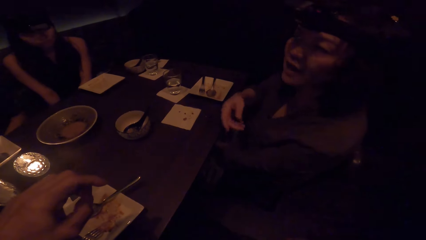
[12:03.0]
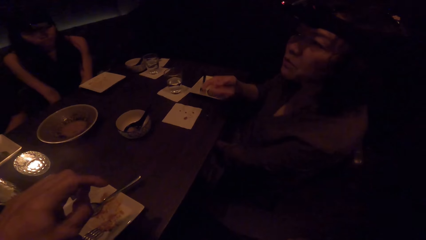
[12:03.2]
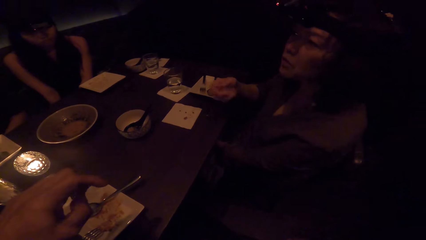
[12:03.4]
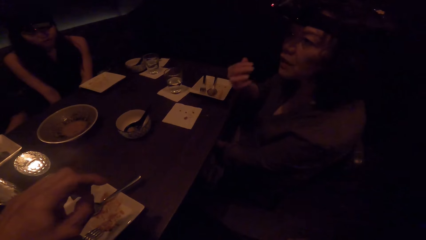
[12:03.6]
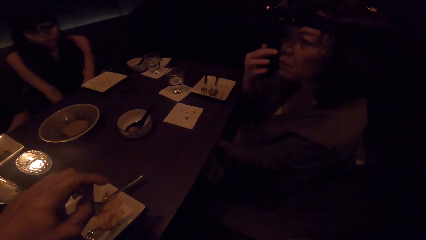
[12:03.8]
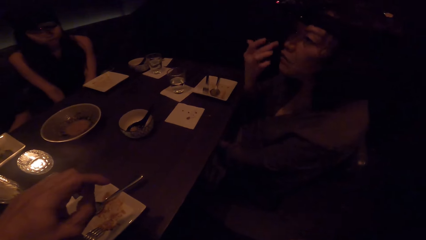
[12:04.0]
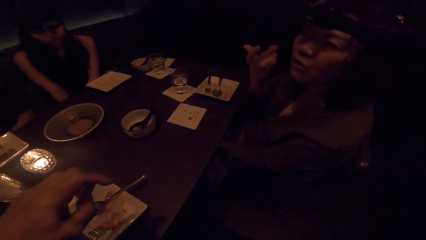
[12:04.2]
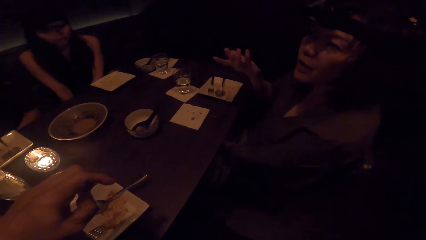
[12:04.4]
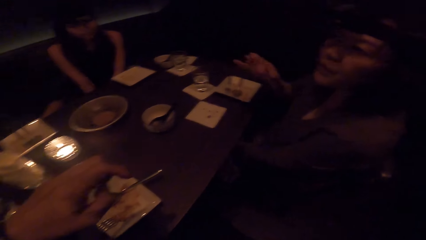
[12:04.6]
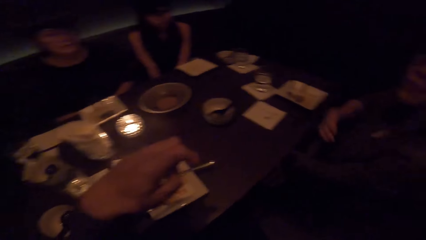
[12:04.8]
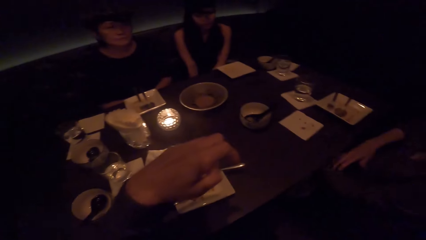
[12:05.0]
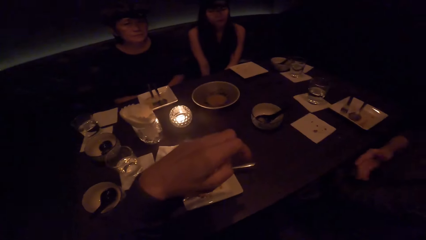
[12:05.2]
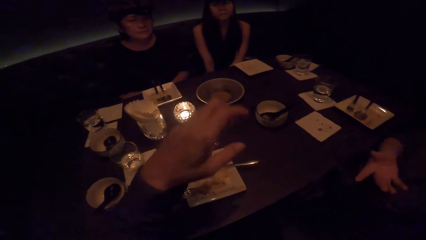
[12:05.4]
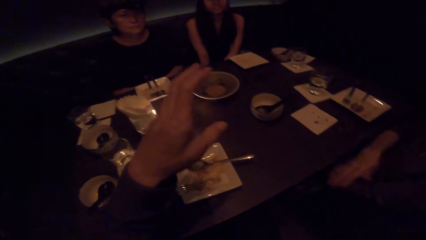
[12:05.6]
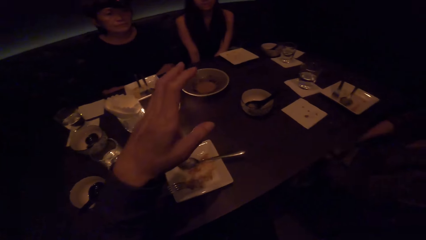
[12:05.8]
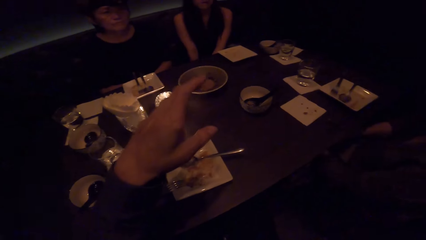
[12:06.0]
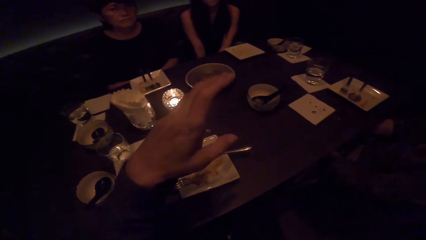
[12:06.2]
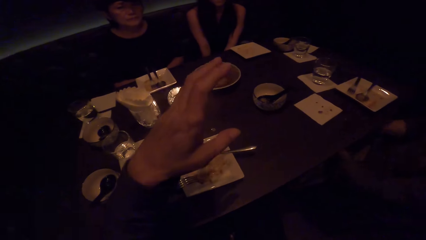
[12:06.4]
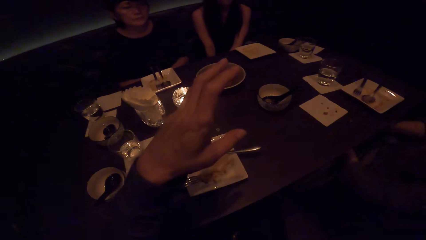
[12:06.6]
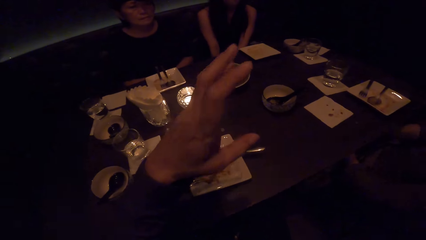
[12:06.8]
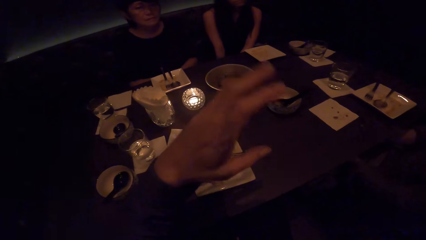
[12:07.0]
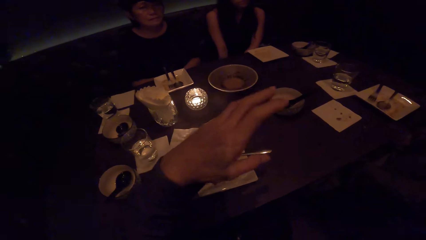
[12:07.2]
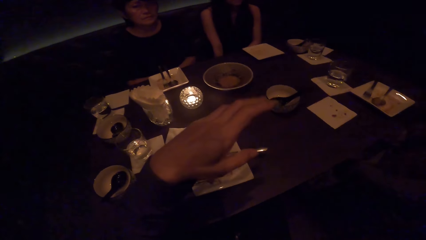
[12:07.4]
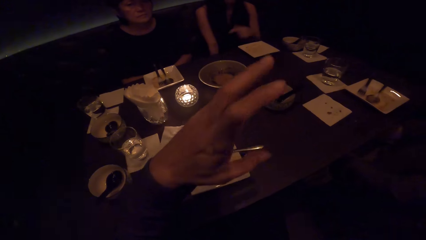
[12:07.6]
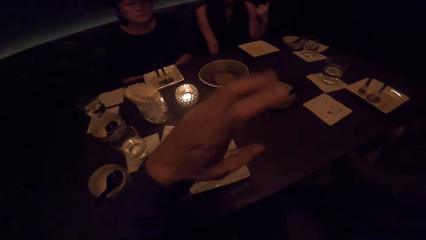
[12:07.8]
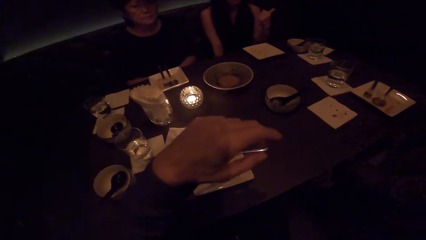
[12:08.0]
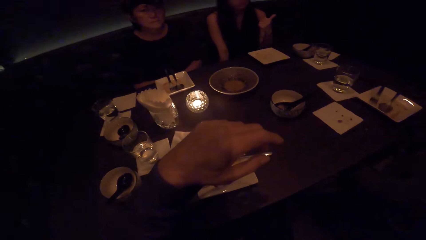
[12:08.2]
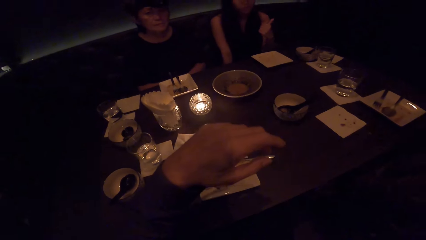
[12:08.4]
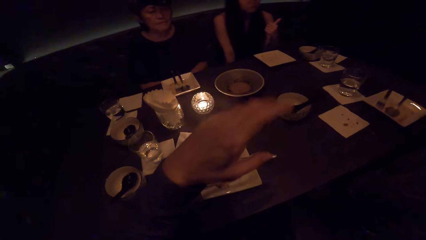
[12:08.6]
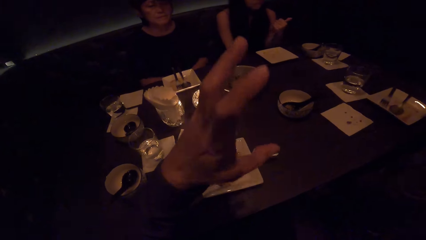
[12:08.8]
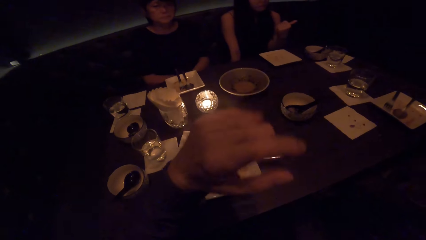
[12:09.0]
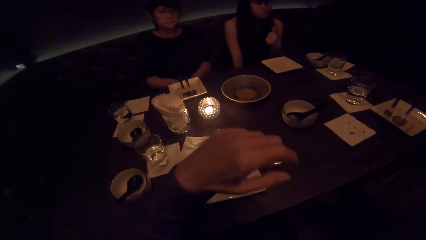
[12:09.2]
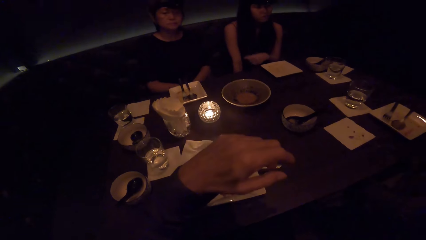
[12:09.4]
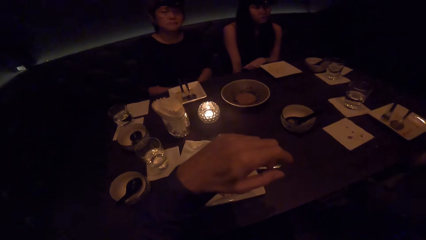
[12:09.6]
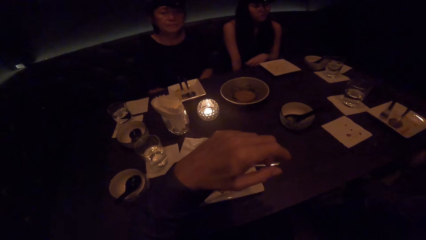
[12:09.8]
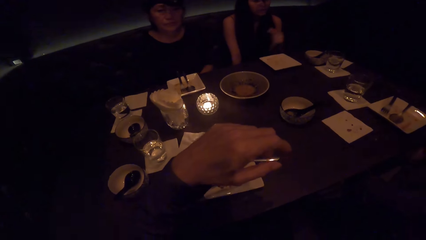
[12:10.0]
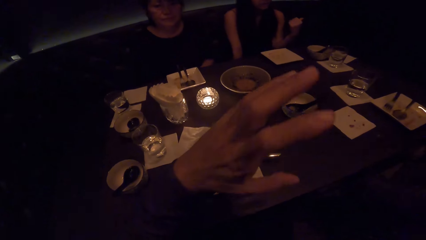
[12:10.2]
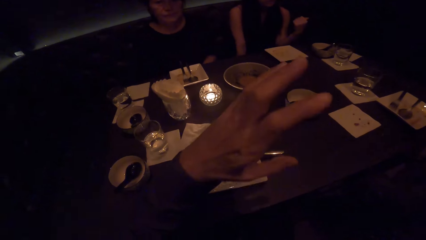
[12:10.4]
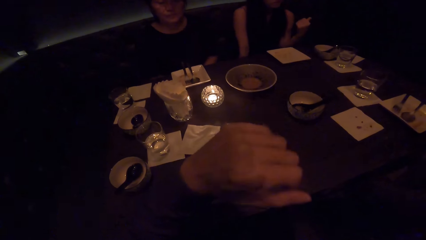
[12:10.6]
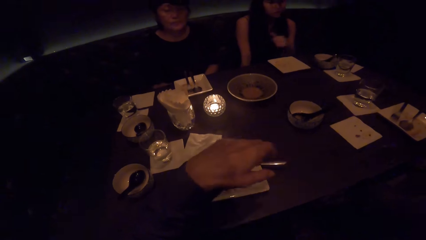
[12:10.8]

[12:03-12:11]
The camera wearer speaks to a person. They move the hand.

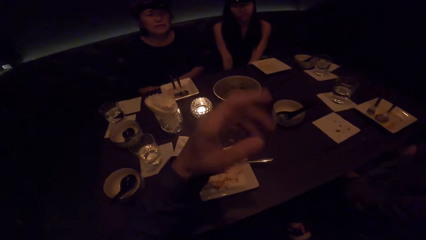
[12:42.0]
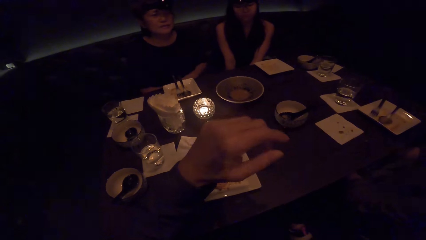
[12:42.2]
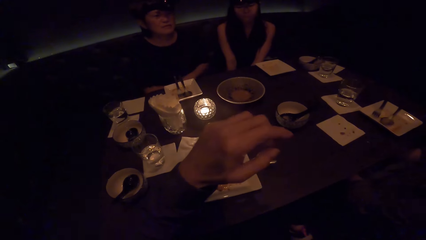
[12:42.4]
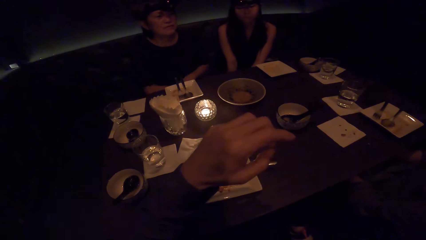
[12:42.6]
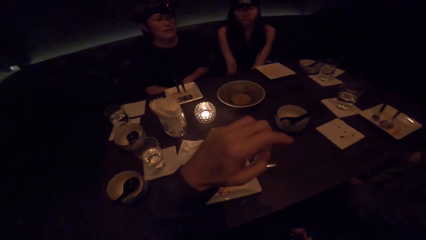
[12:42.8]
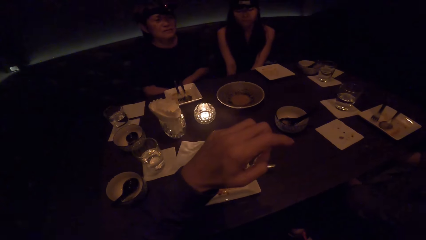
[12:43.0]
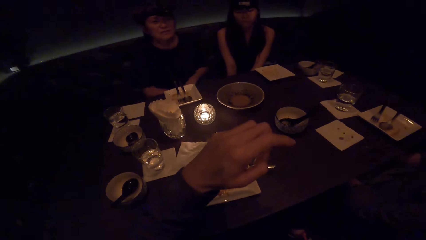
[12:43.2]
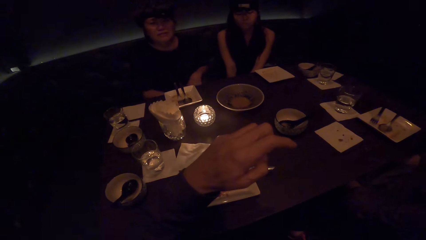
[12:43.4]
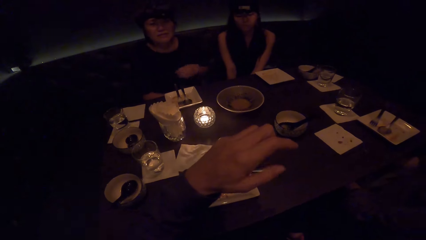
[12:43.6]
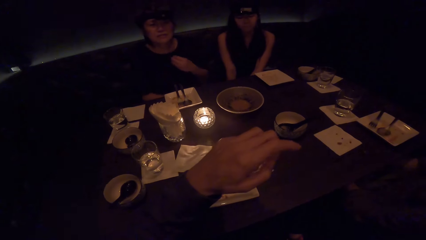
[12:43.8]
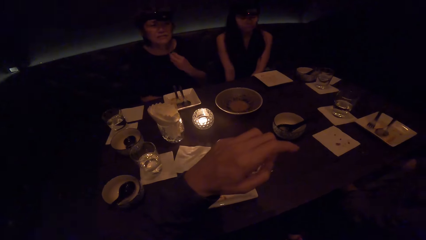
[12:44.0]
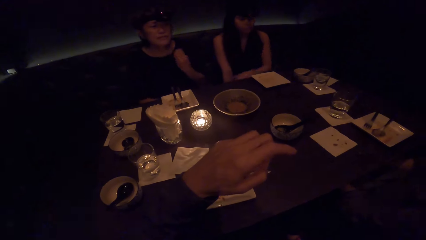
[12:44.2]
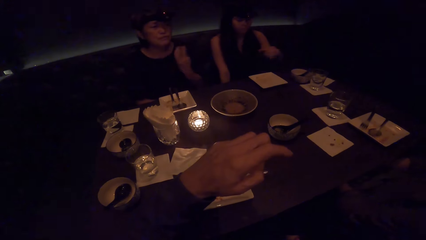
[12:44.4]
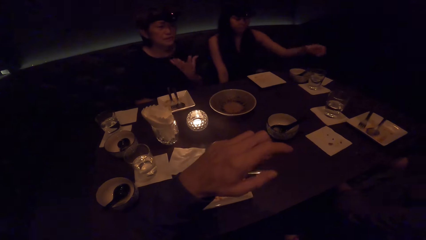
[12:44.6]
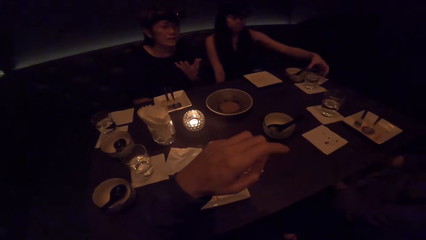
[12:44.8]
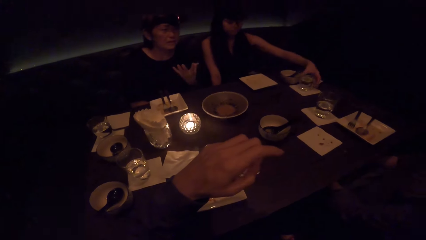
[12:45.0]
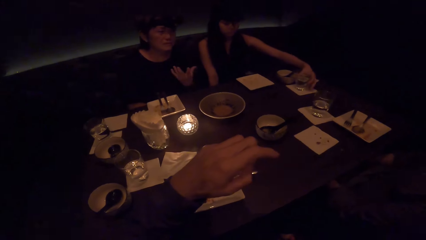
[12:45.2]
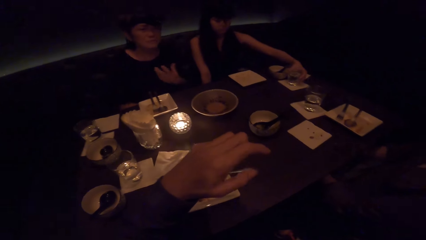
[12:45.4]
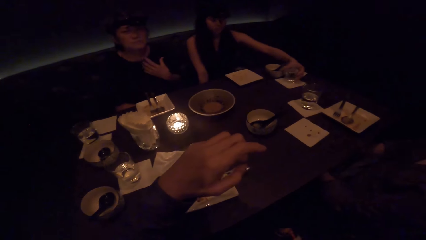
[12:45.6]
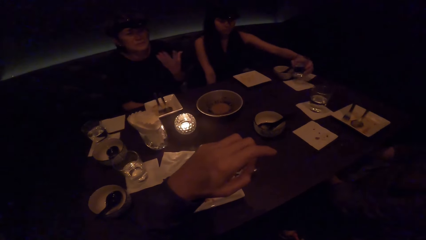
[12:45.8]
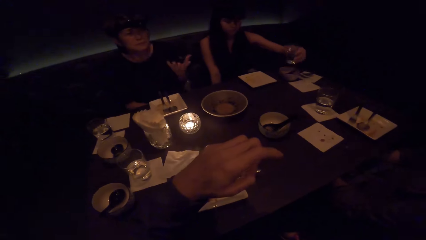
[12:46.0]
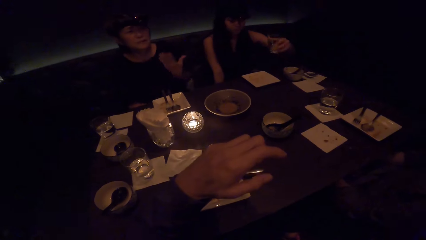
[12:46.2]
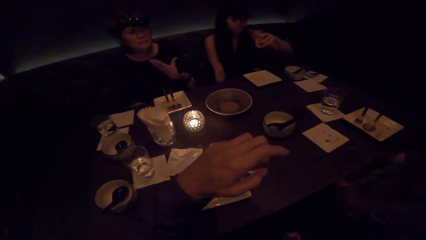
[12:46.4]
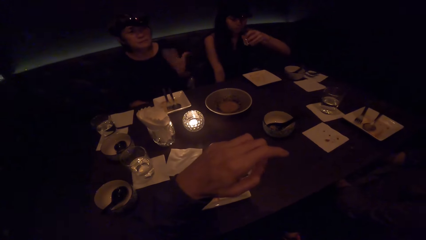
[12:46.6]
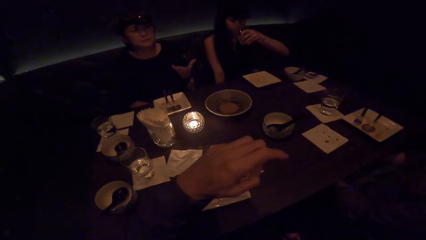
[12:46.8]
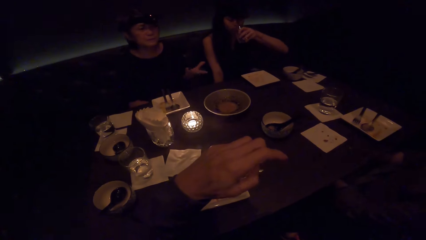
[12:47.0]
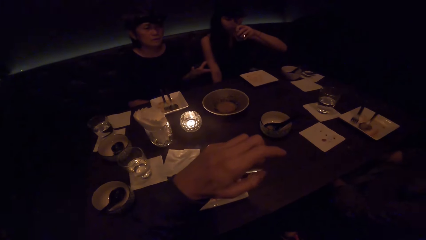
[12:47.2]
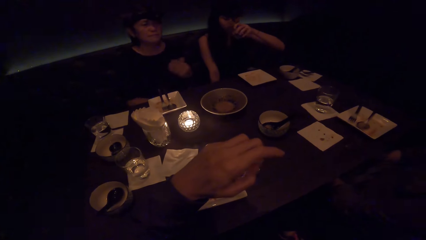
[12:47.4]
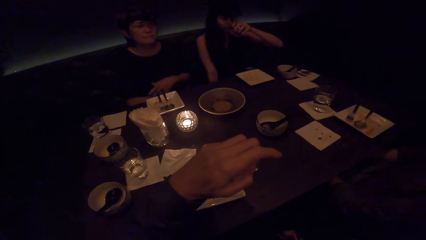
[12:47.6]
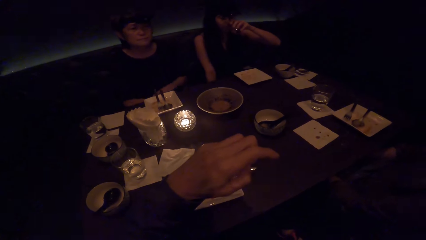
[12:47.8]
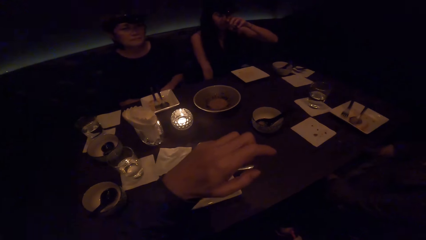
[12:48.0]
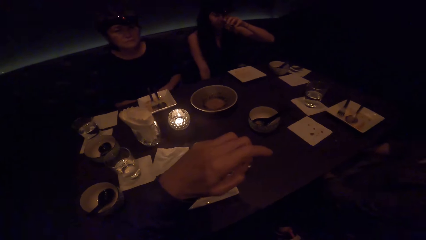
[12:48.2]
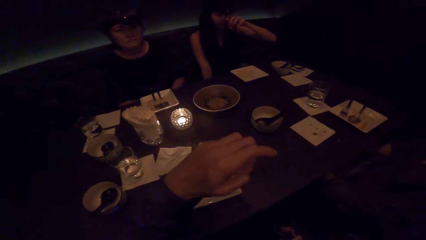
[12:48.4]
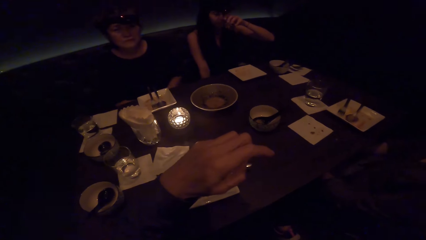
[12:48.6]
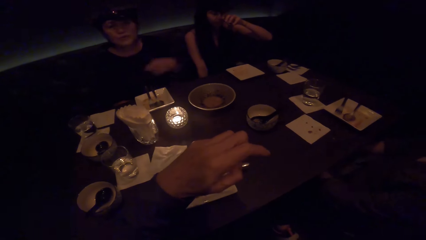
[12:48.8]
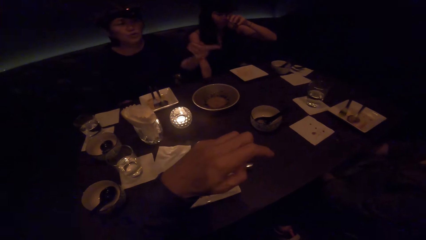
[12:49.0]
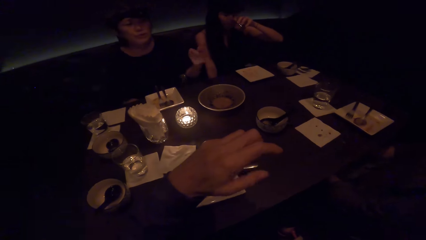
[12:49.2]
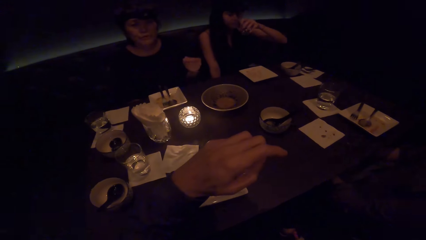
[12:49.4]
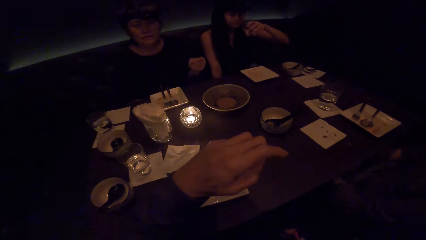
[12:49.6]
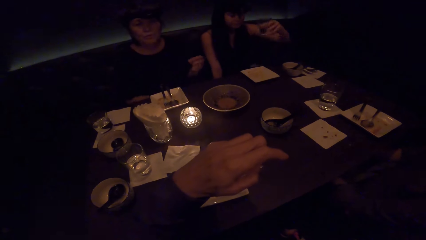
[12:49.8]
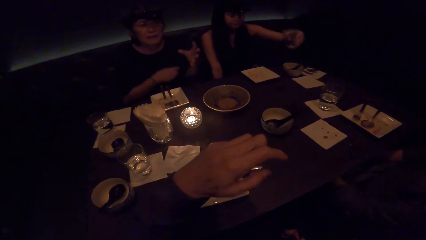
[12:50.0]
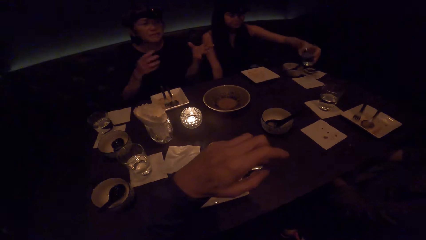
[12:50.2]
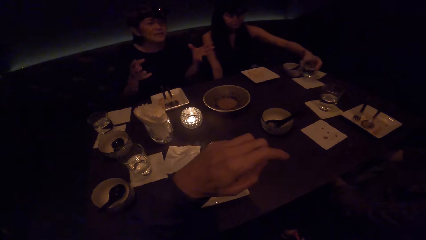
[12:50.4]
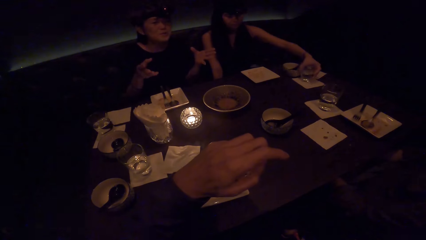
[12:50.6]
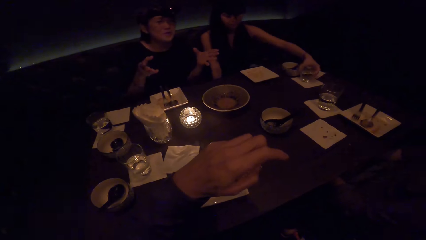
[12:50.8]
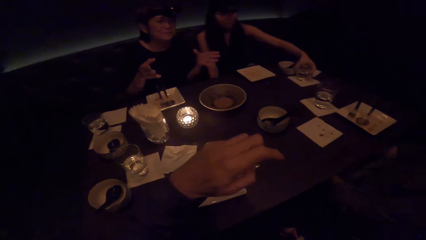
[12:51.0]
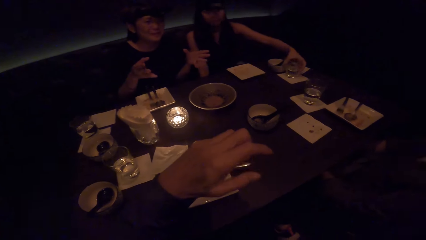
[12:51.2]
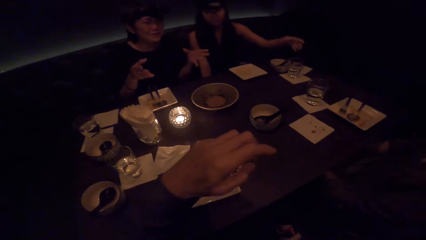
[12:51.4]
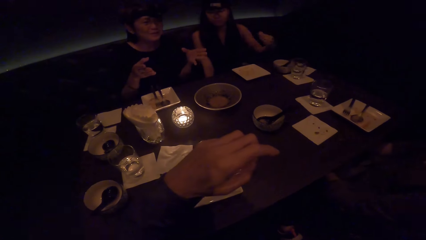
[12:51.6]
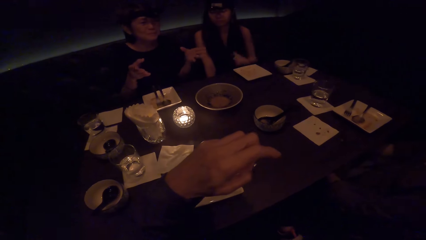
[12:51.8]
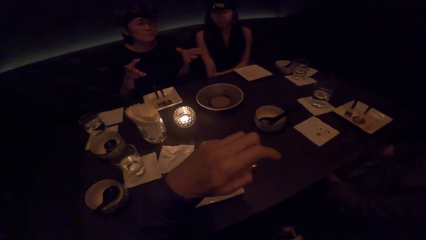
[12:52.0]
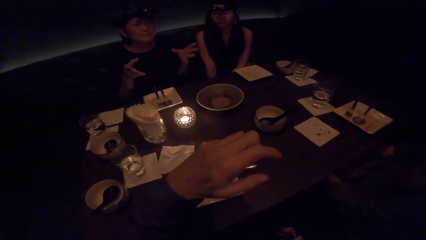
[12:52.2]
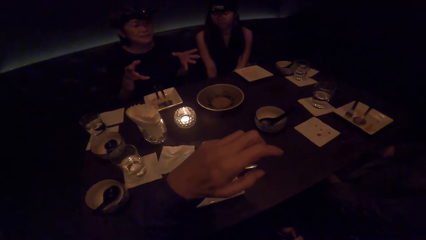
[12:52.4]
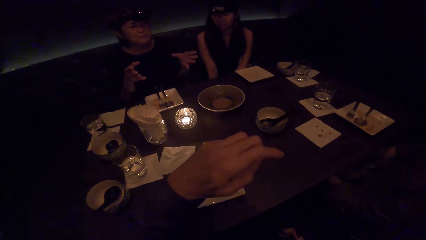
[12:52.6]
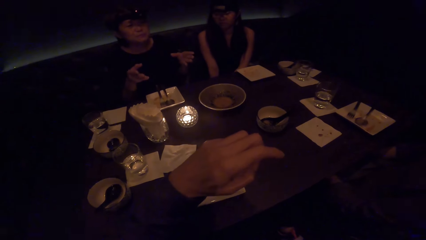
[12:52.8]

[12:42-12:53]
A woman moves her hands. A person speaks to the camera wearer. Another woman picks up a glass, drinks water, and puts the glass down.
